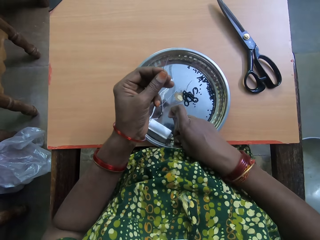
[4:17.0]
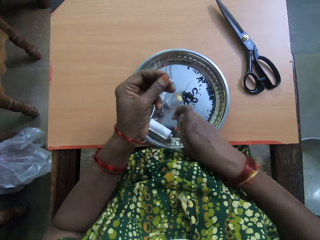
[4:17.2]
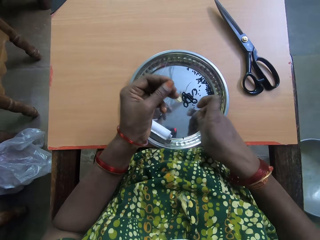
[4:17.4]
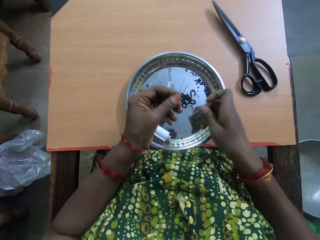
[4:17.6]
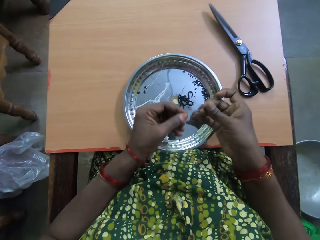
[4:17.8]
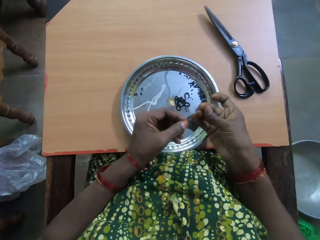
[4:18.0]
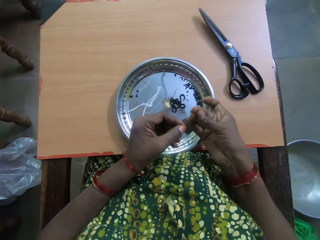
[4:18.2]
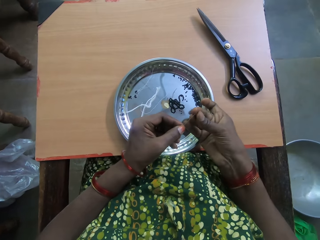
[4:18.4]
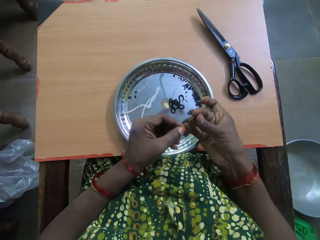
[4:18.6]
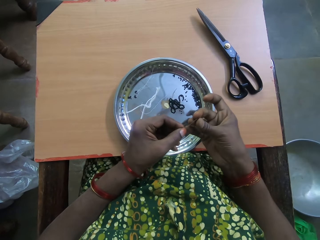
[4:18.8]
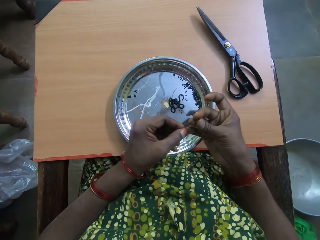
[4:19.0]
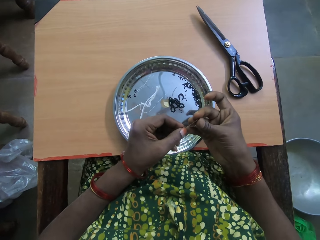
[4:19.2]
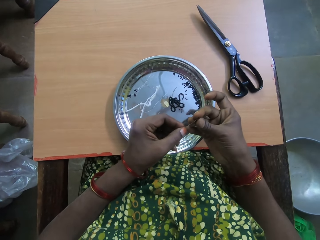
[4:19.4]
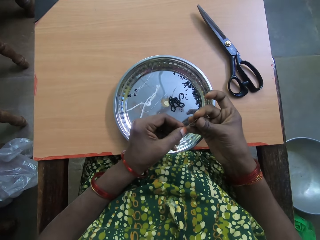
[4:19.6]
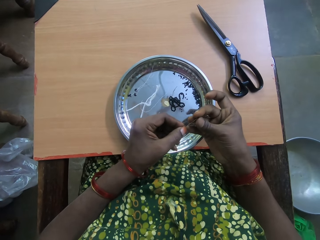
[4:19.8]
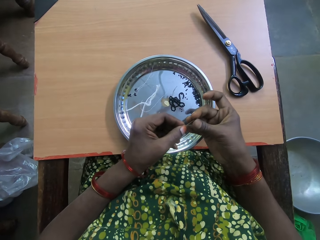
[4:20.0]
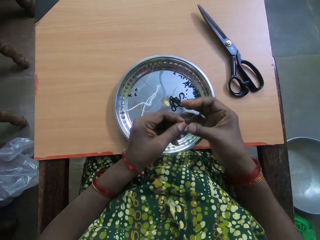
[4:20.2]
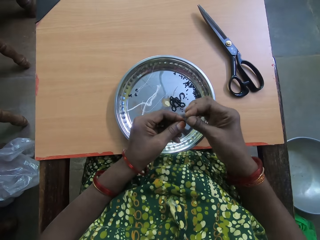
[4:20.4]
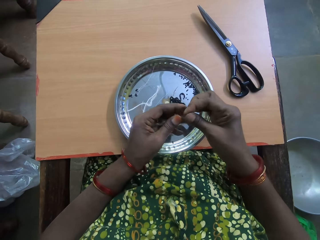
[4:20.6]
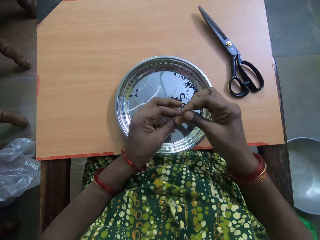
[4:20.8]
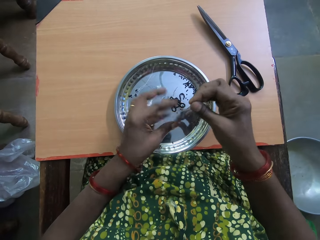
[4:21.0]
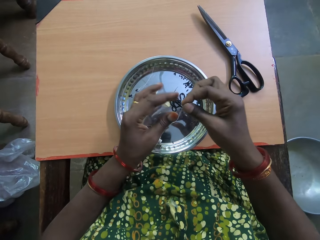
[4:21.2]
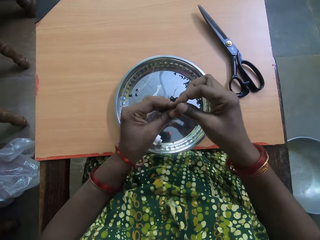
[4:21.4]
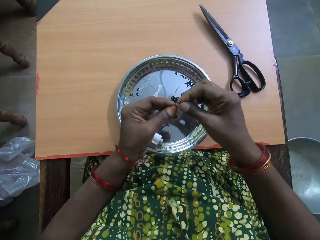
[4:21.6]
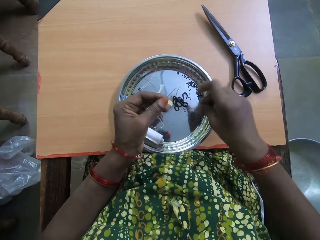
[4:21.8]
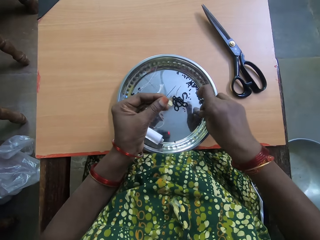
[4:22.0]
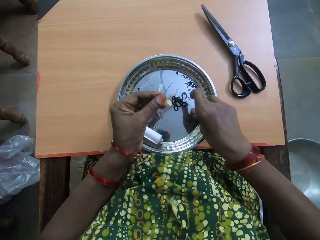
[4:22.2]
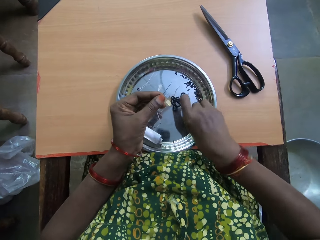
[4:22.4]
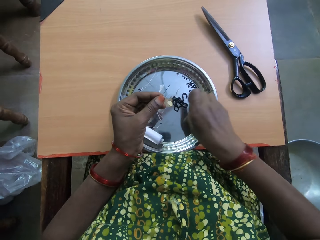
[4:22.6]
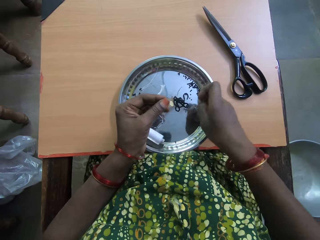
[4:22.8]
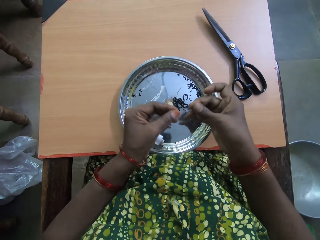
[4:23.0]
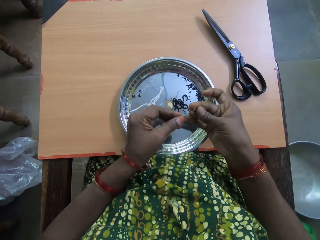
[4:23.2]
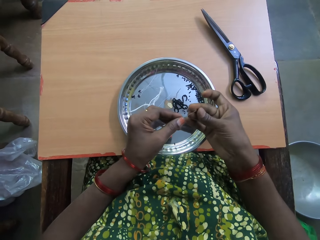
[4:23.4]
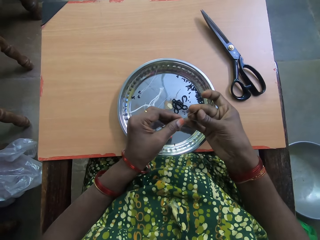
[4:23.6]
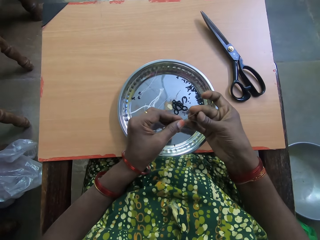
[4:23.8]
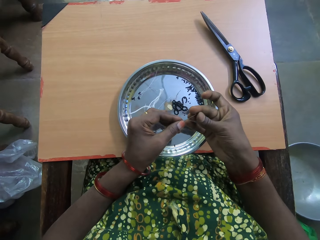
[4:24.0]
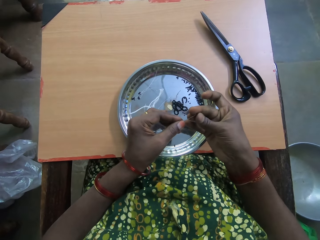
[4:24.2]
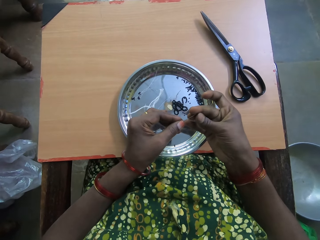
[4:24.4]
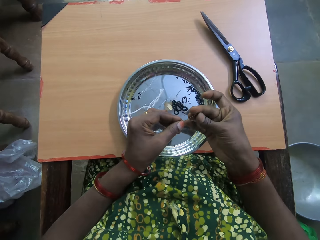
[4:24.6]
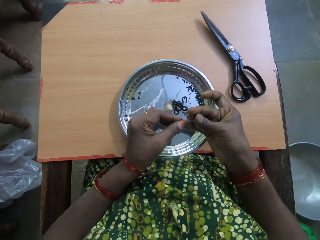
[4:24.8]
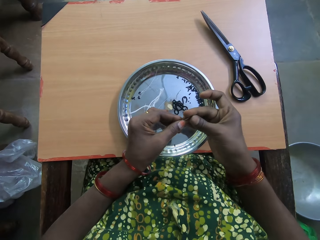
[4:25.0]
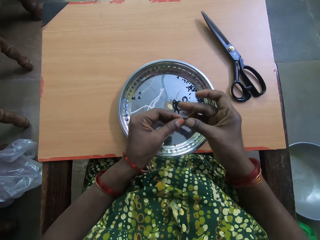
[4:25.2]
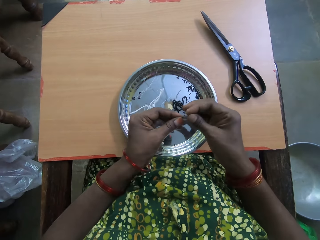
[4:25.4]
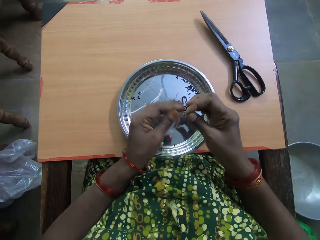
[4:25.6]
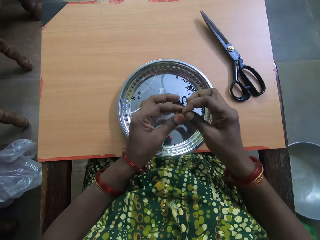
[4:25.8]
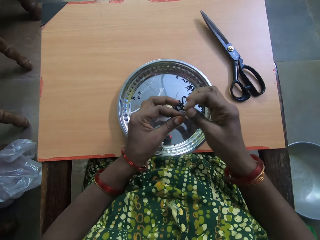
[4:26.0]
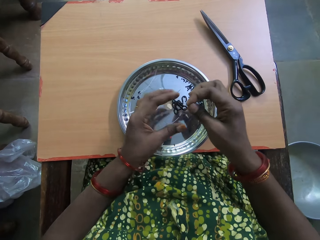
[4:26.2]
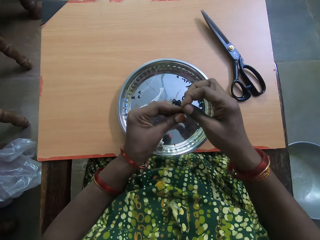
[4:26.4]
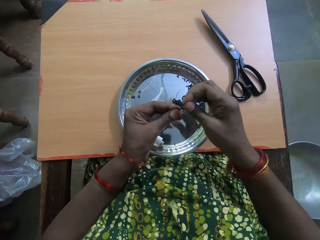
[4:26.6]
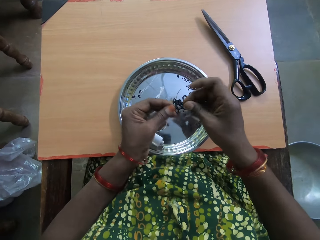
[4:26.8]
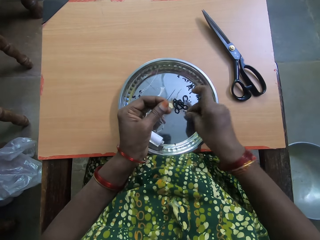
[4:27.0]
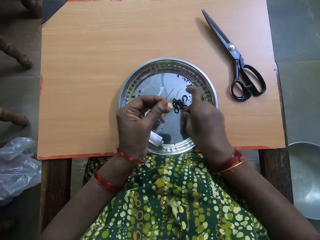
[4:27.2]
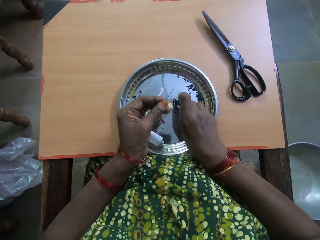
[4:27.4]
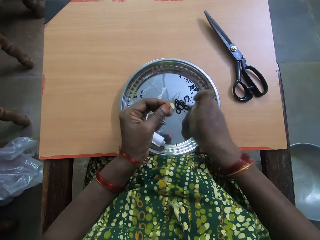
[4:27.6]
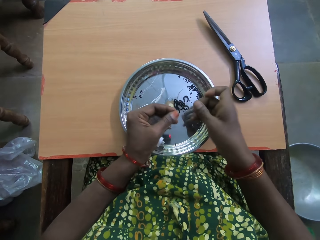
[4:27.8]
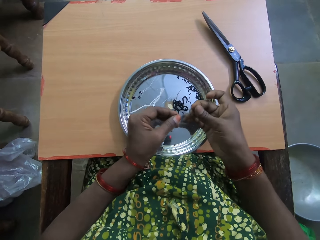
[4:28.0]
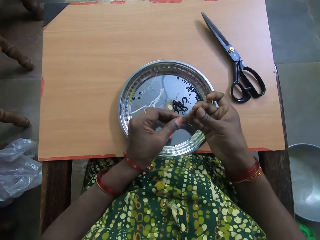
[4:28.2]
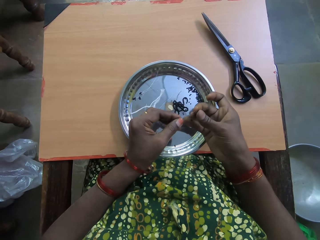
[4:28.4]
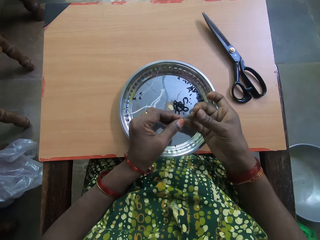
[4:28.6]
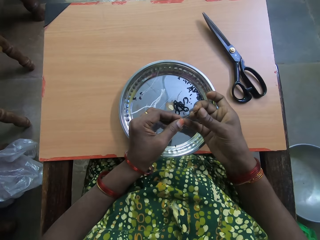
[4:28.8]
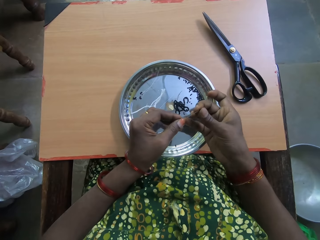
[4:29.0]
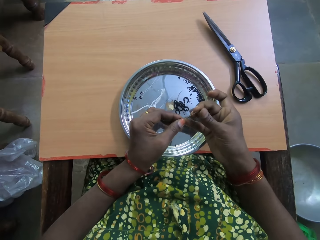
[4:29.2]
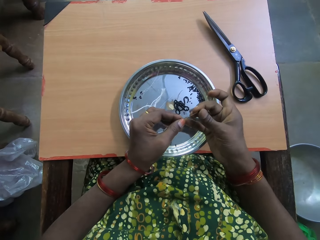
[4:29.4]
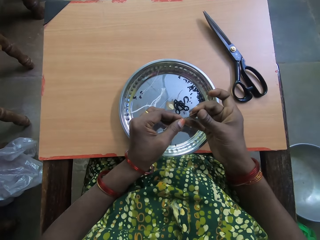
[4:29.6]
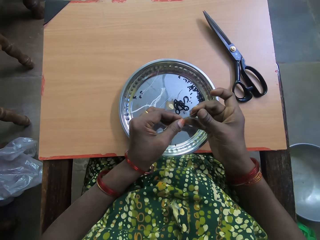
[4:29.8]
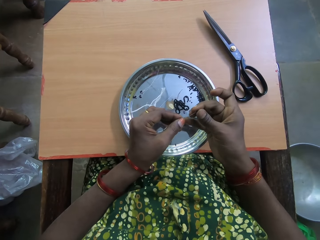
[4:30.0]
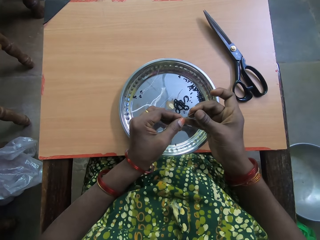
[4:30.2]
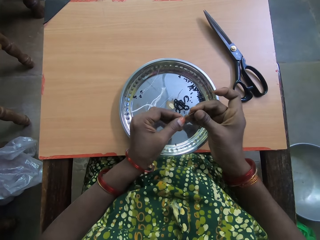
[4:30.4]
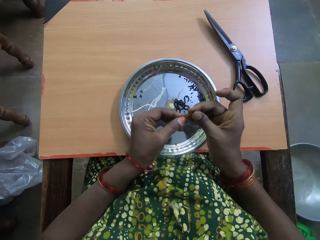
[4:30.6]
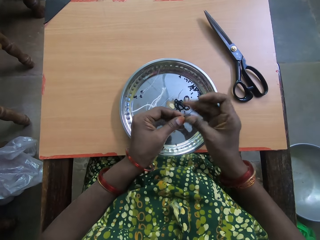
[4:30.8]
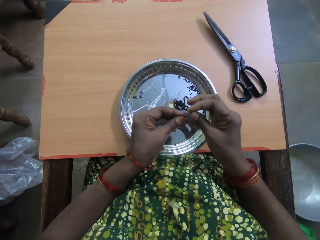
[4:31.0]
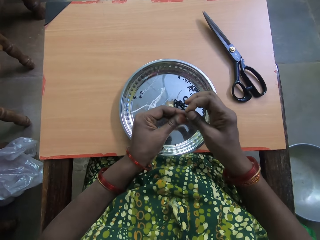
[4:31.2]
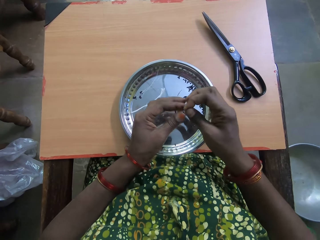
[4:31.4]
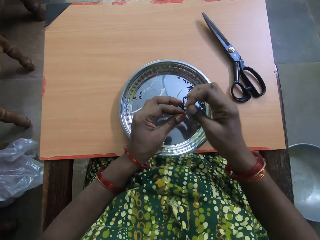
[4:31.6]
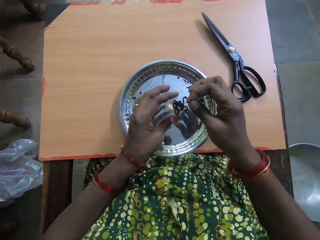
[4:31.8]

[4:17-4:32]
The camera wearer picks up another bead from the tray on the table with her right hand. She inserts the bead into the thread with her right hand. She drags down the bead in the thread with her left hand. She picks up another bead from the tray on the table with her right hand. She inserts the bead into the thread or needle with her right hand. She drags down the bead in the thread with her left hand. She picks up another bead from the tray on the table with her right hand. She inserts the bead into the thread with her right hand.

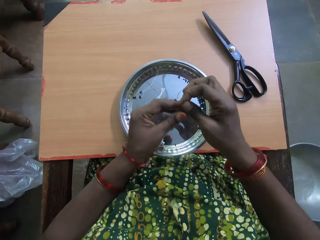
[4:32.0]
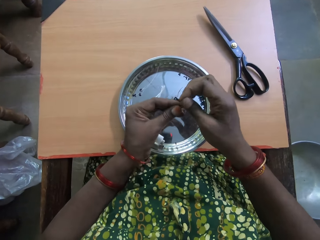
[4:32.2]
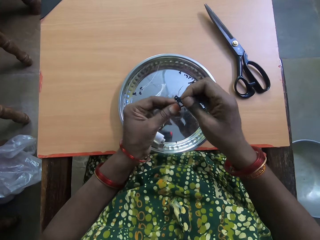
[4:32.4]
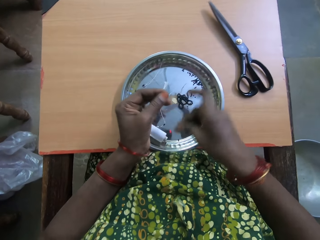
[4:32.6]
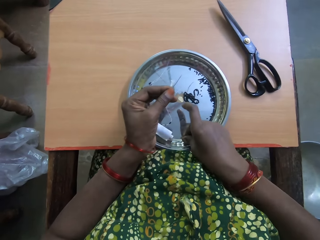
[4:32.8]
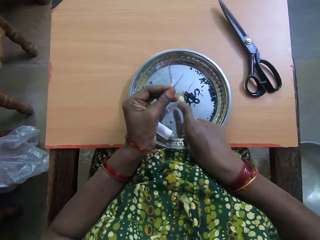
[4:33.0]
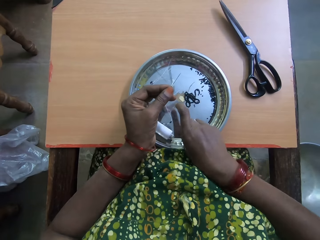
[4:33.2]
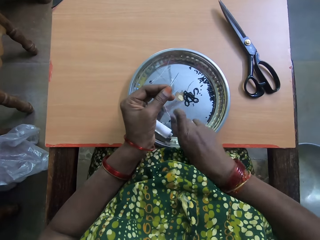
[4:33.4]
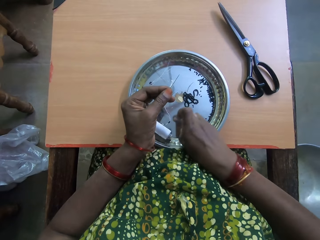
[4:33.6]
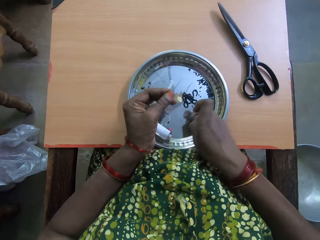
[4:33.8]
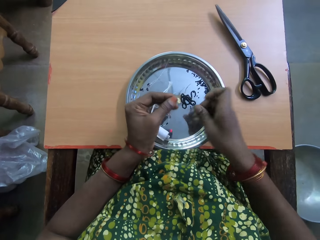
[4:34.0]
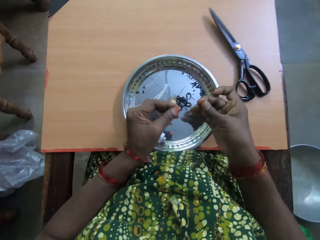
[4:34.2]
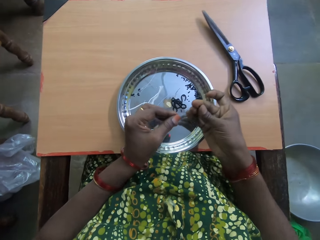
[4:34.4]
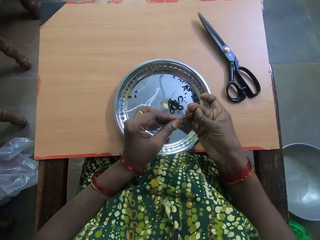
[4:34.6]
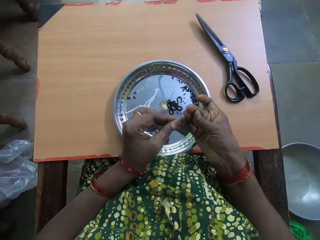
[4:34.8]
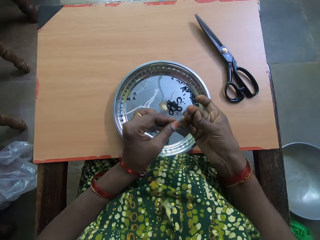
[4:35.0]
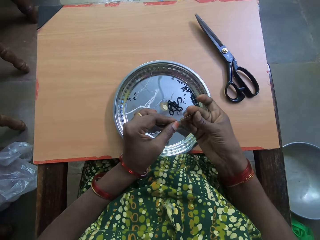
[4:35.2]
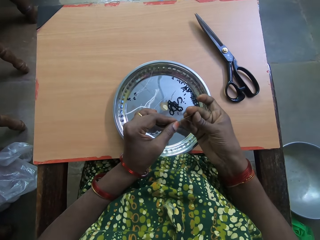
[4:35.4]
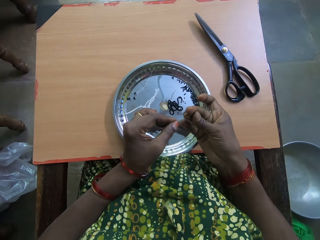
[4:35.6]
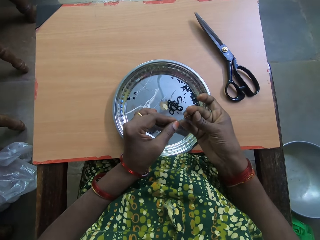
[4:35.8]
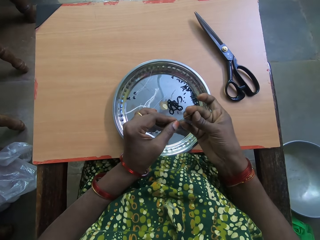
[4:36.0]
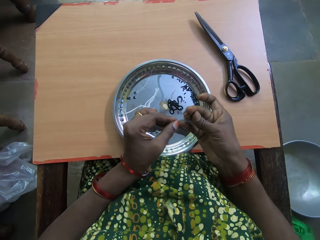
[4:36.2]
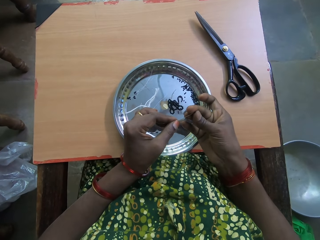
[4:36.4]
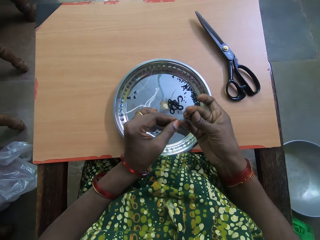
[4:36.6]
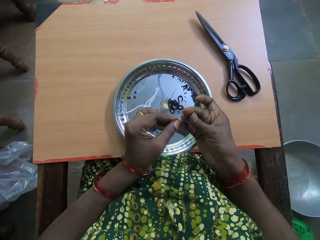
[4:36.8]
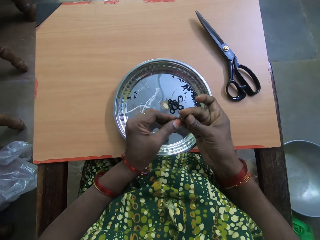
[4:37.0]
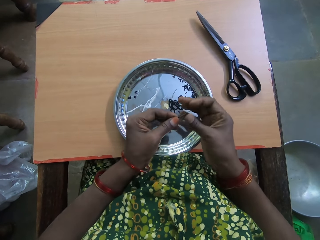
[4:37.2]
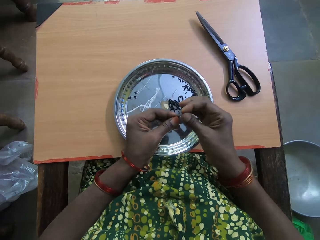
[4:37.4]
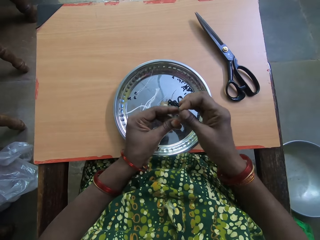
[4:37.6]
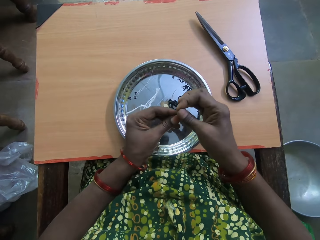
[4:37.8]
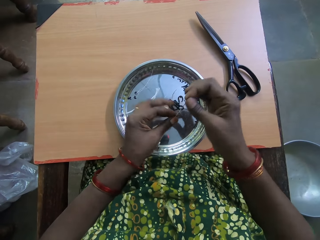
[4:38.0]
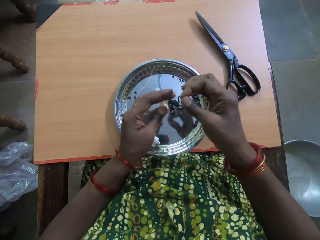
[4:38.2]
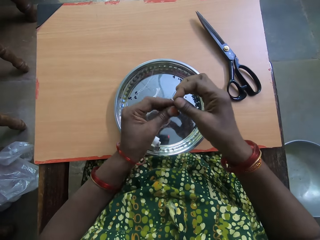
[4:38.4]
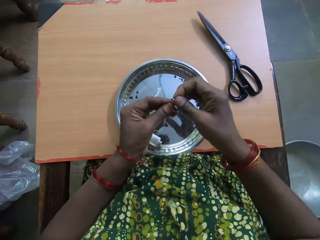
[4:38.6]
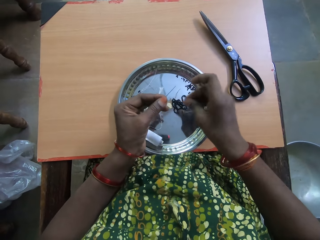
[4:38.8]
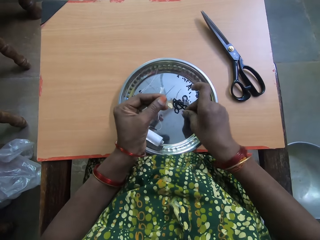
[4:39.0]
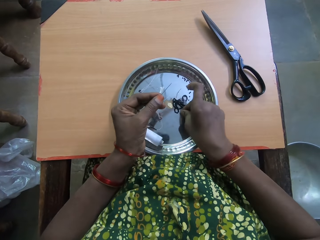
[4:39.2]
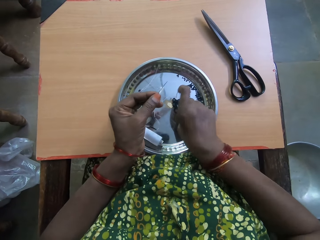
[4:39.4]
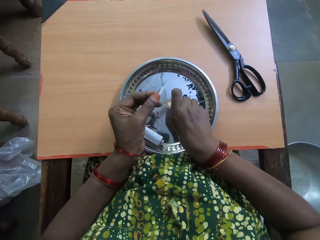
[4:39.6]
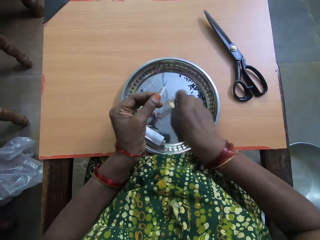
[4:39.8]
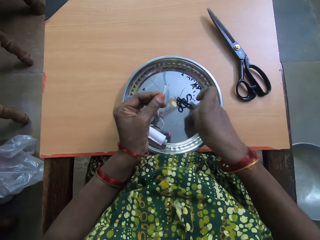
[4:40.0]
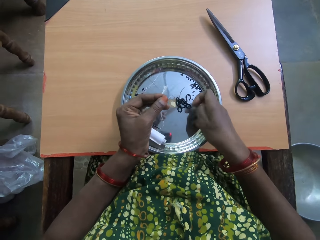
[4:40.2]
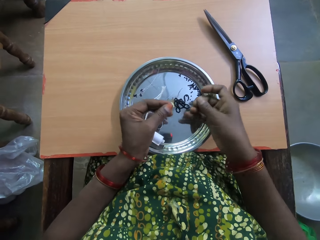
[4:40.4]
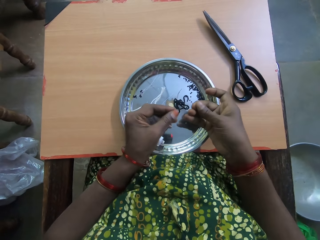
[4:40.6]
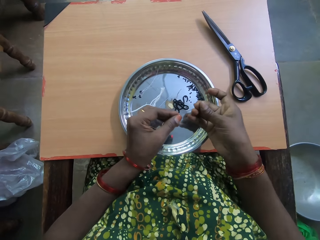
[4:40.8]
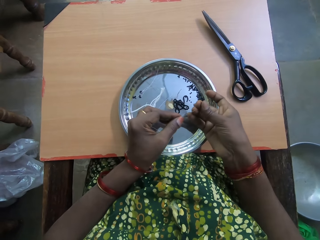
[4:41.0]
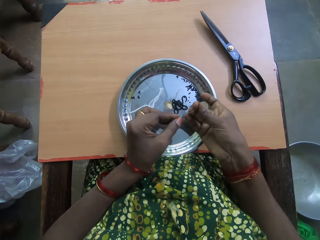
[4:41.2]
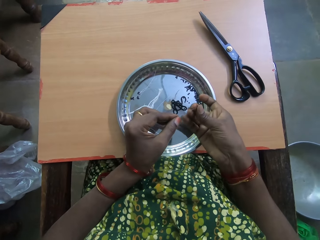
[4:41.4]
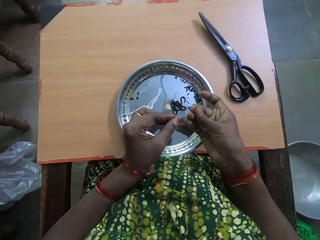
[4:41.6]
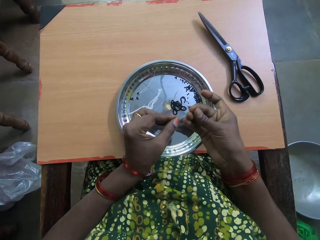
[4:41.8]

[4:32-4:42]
The camera wearer drags down the bead in the thread with her left hand. She picks up another bead from the tray on the table with her right hand. She inserts the bead into the thread or needle with her right hand. She drags down the bead in the thread with her left hand. She picks up another bead from the tray on the table with her right hand.
